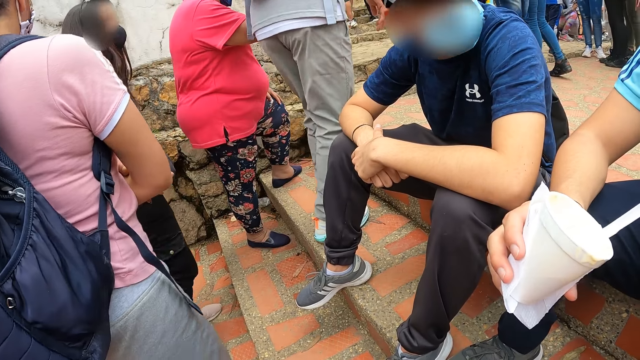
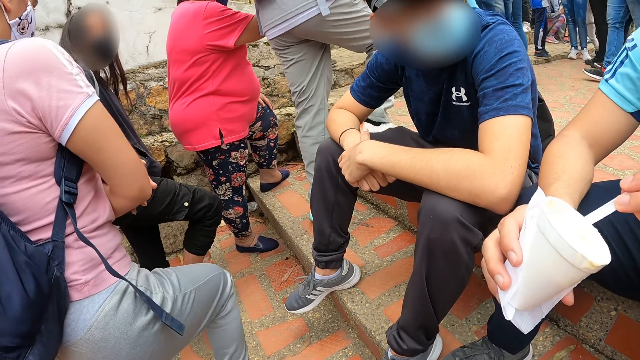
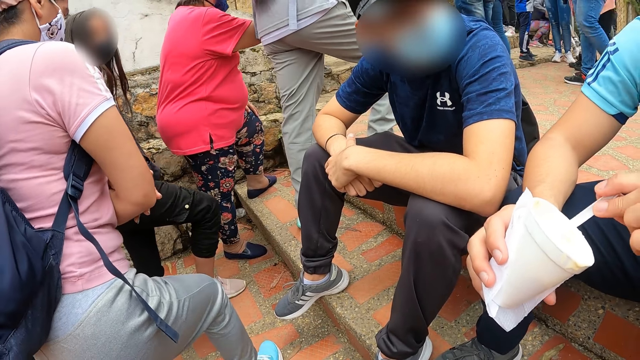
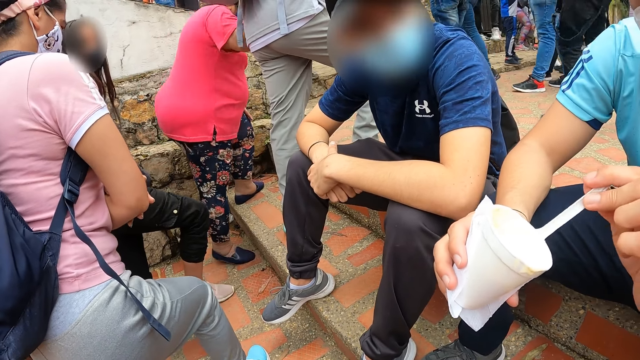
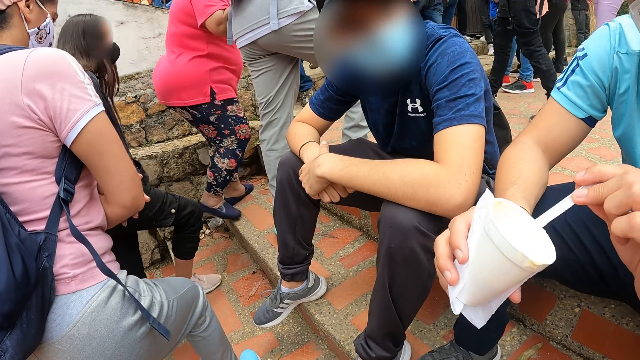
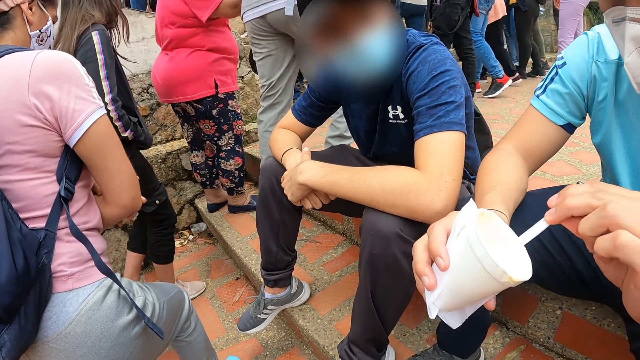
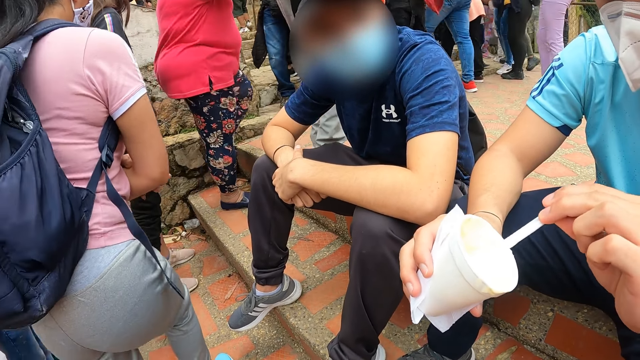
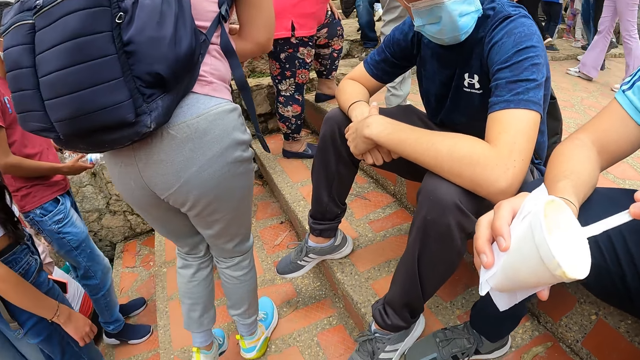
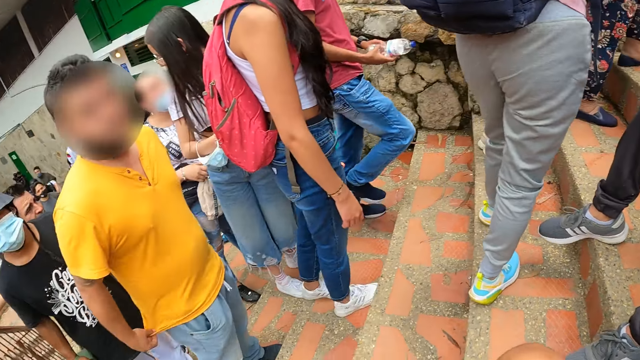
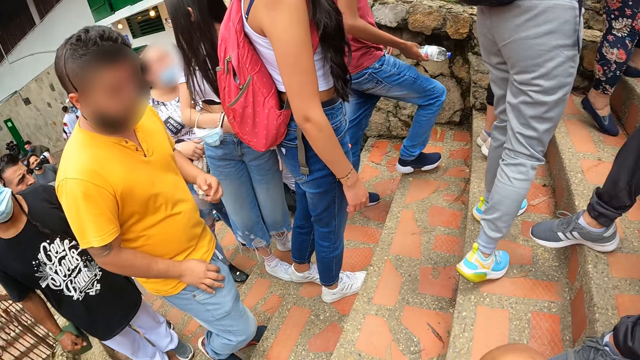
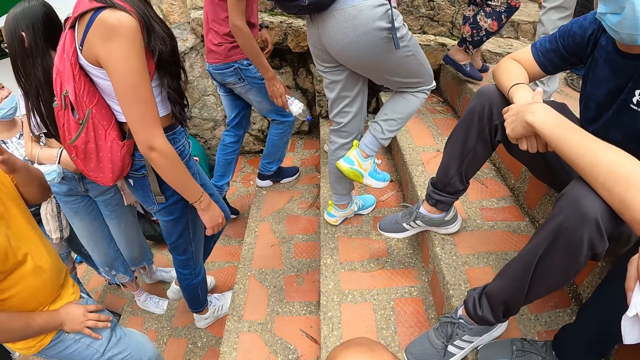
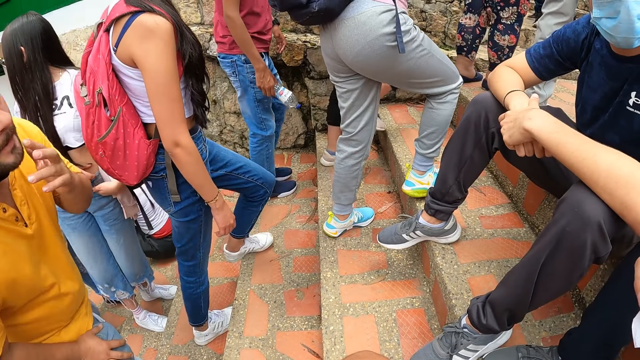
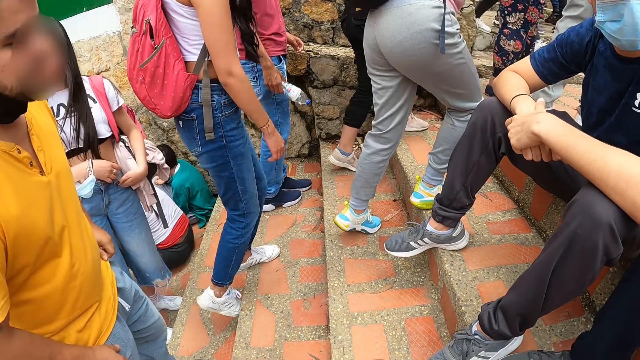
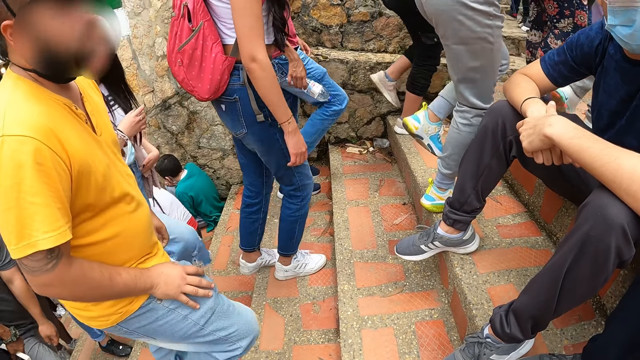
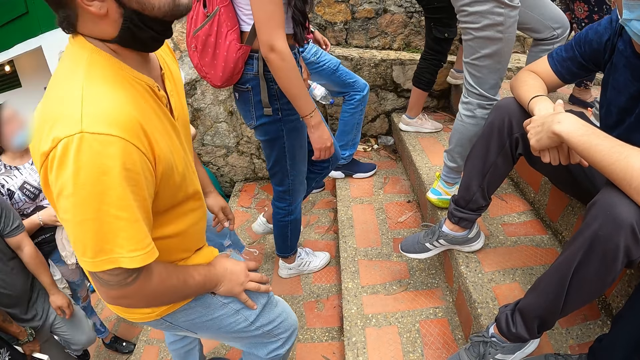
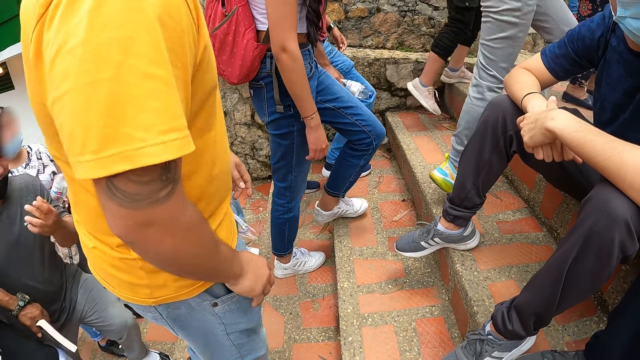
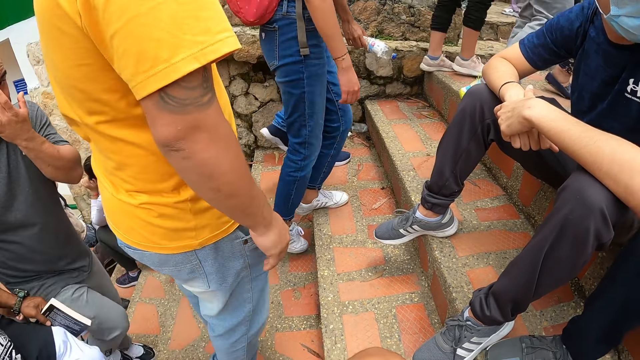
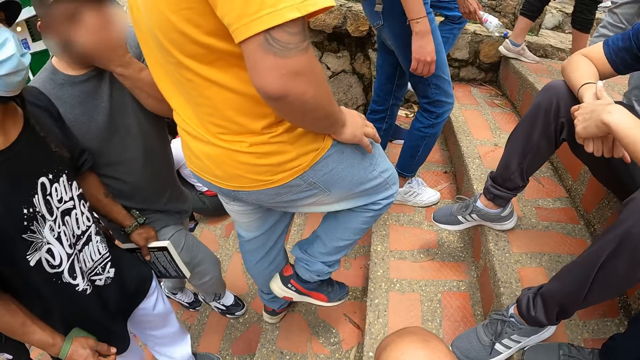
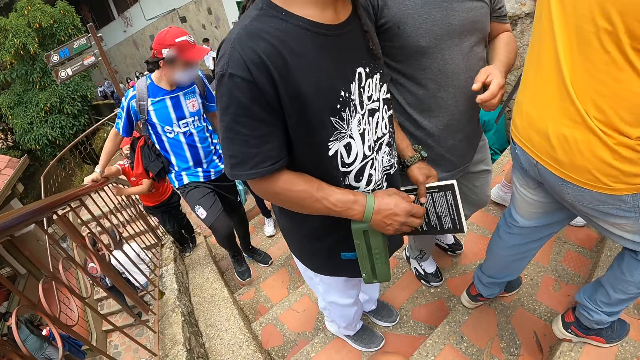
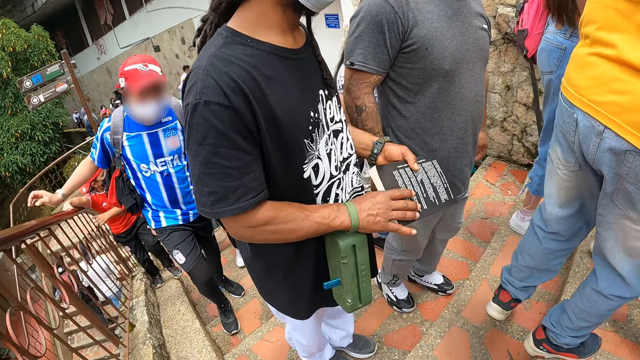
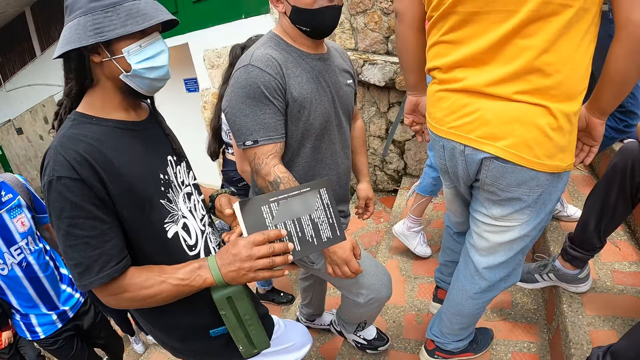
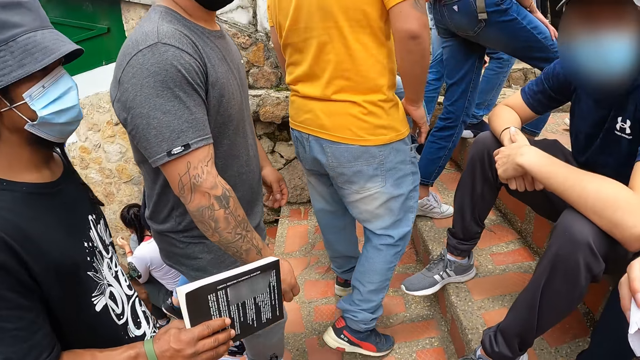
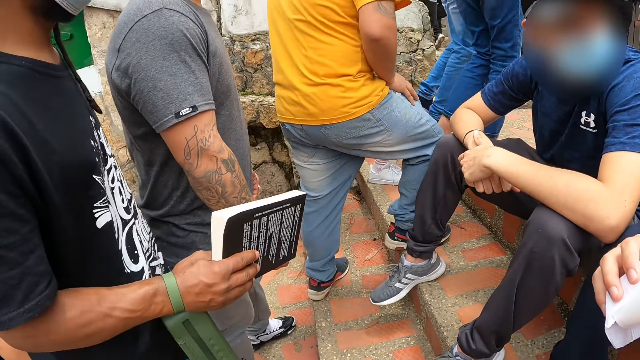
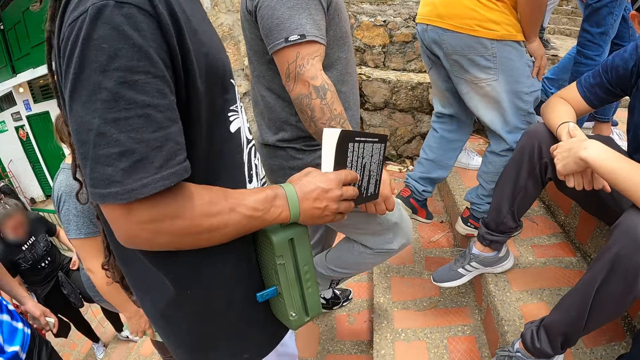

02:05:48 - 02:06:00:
A man puts the spoon in the can. The man stirs the can with the spoon.

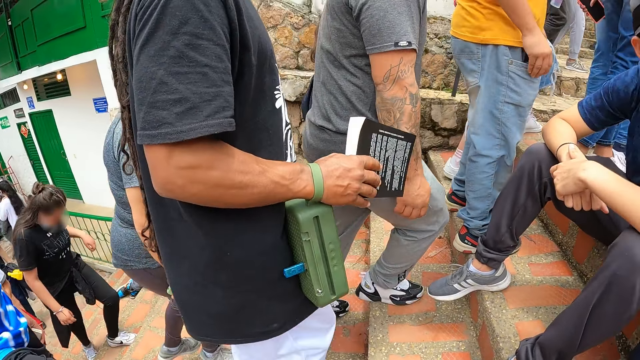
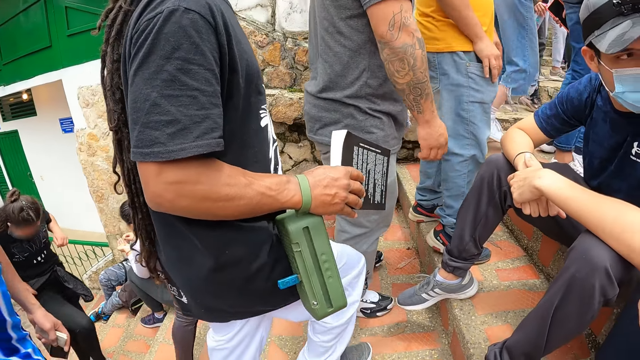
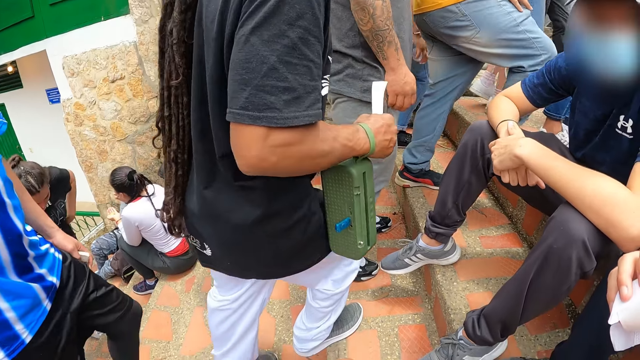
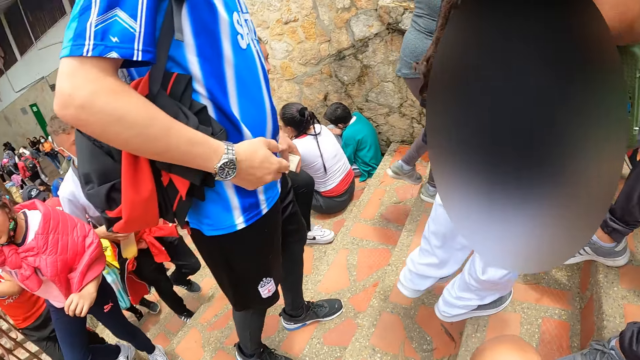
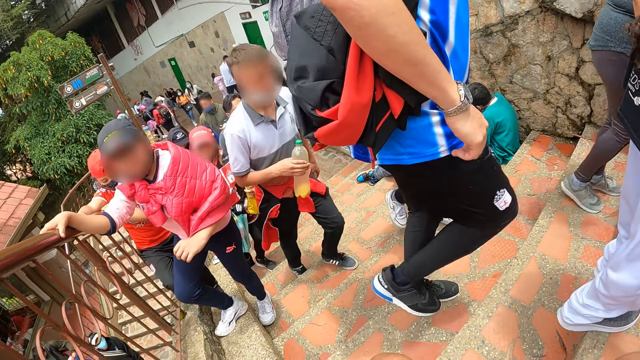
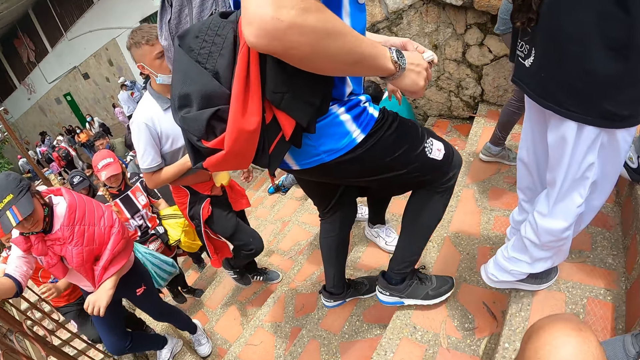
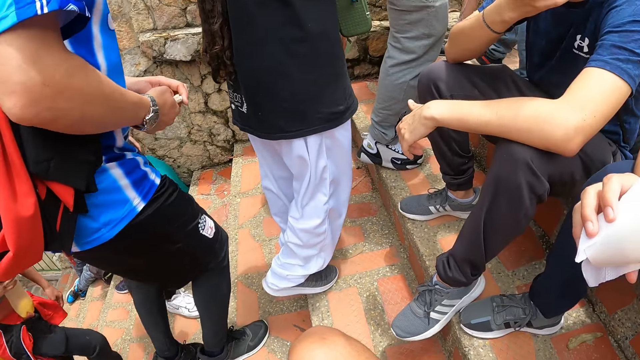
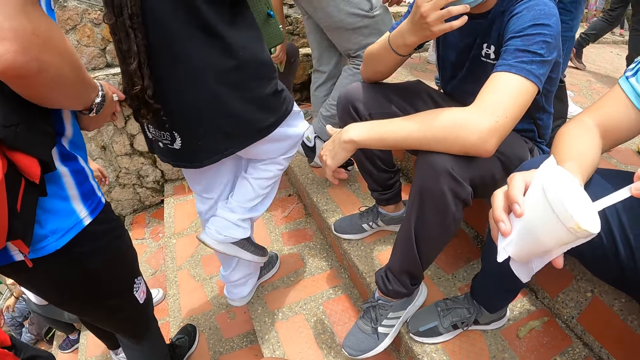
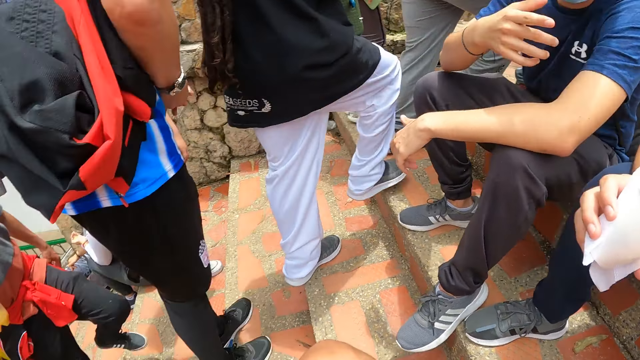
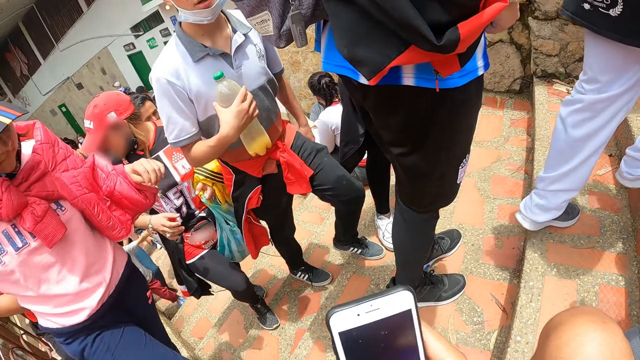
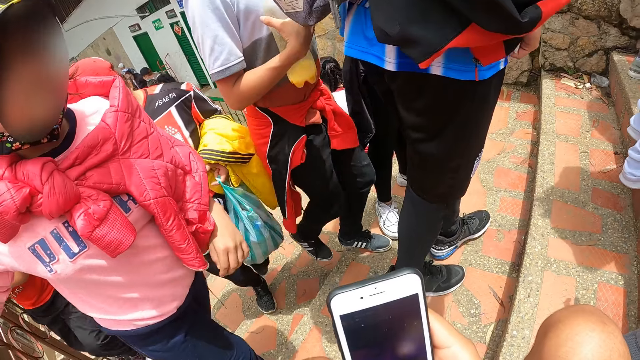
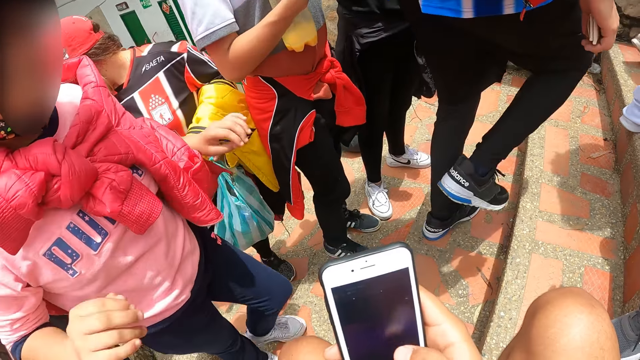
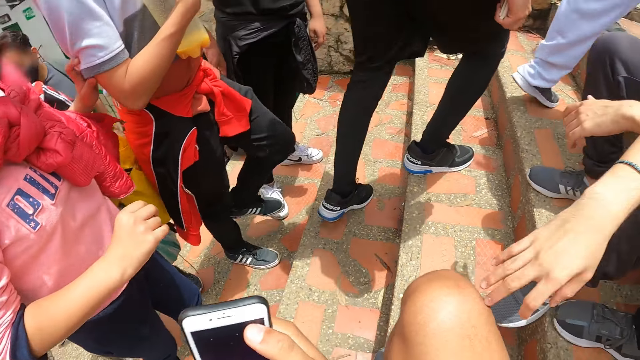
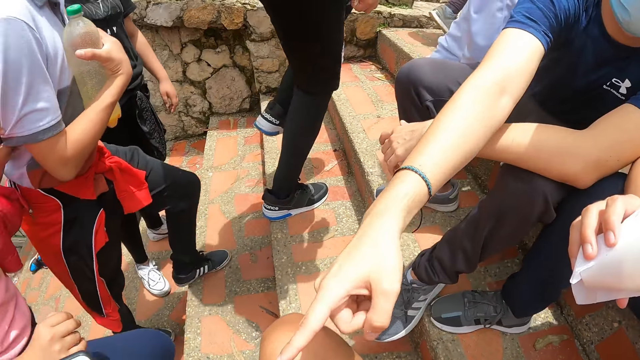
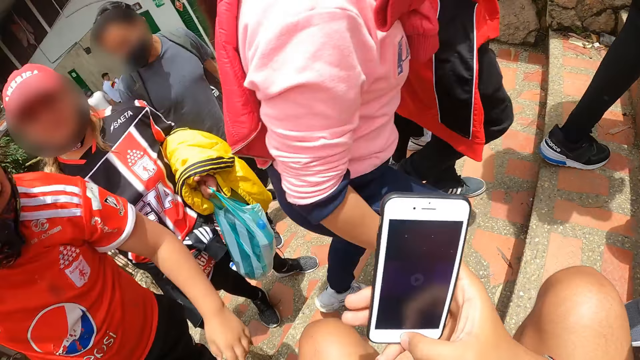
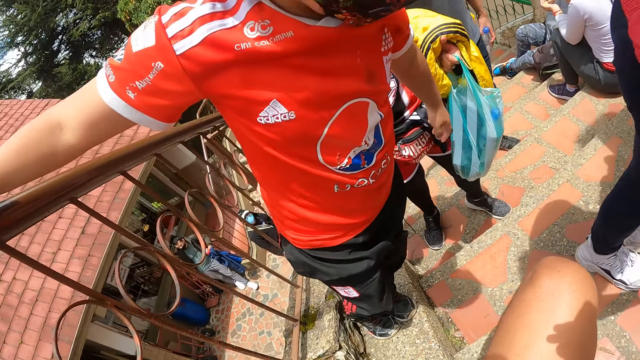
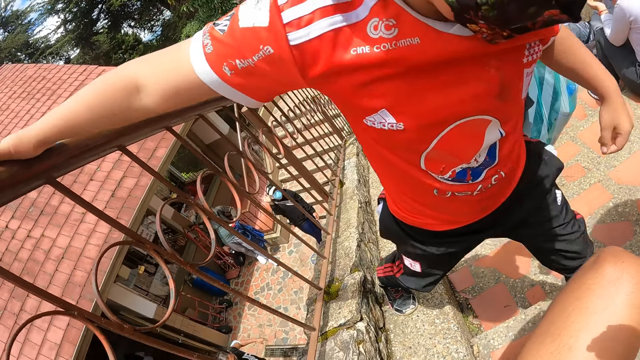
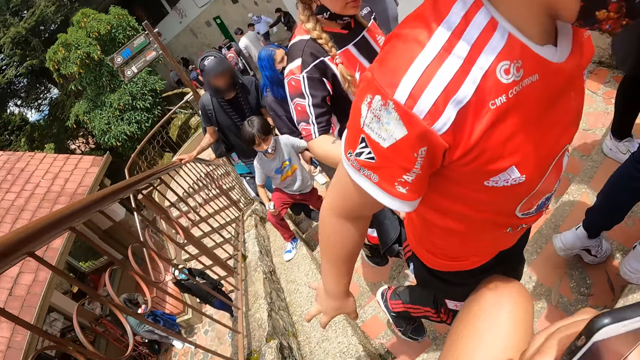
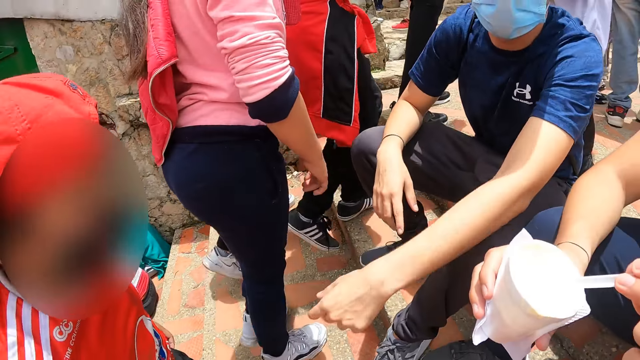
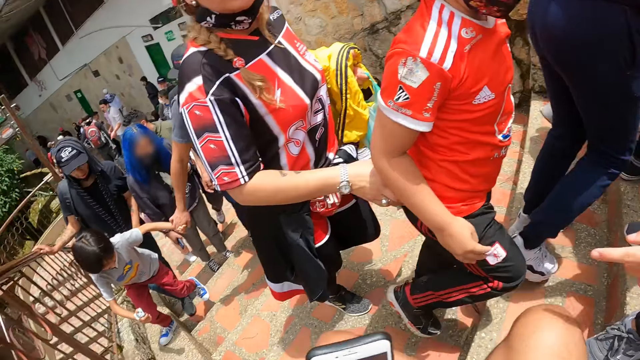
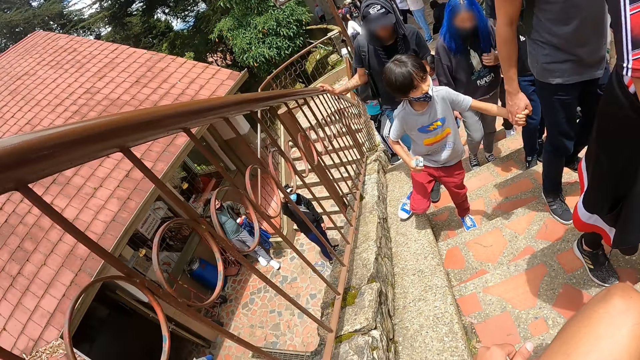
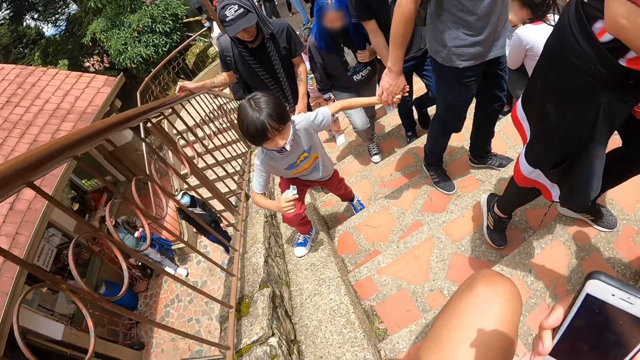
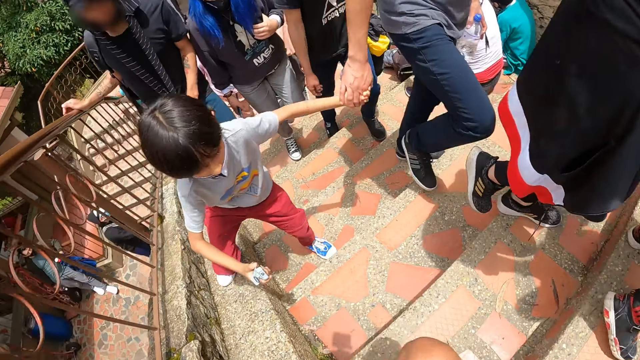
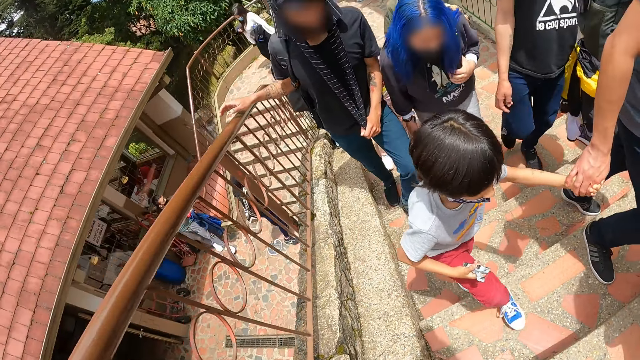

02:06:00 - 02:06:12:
A man touches a mask. The camera wearer holds a phone. The man touches the camera wearer with his right hand. The man points.
